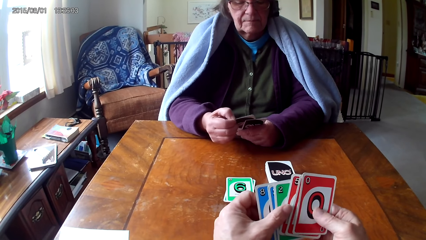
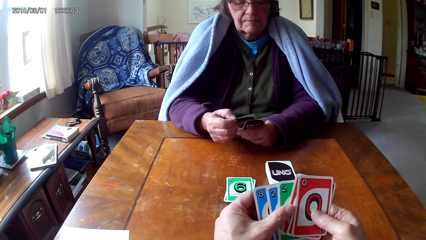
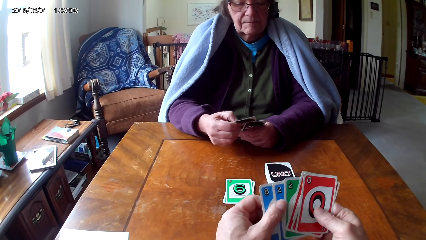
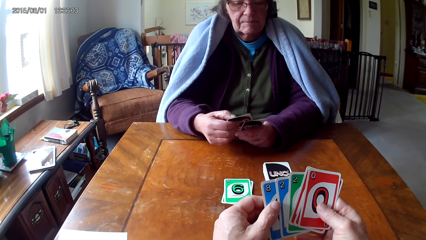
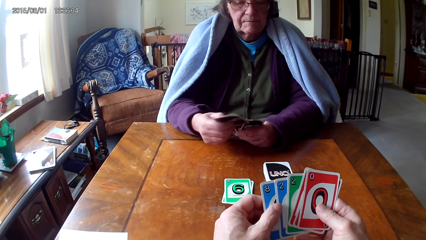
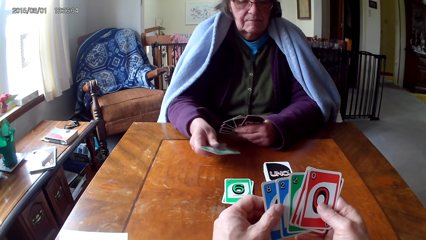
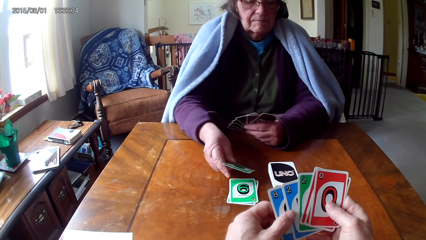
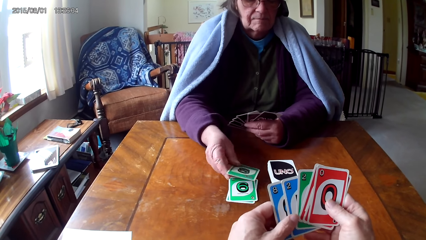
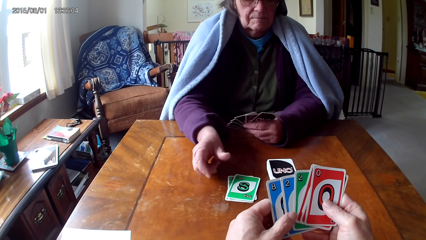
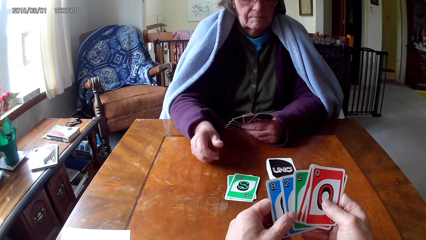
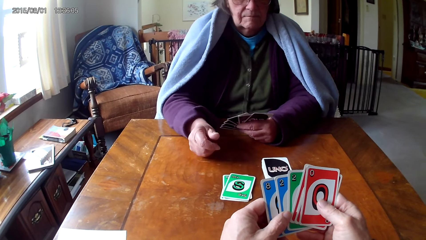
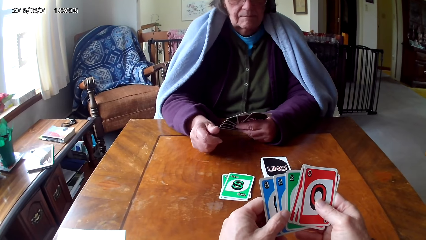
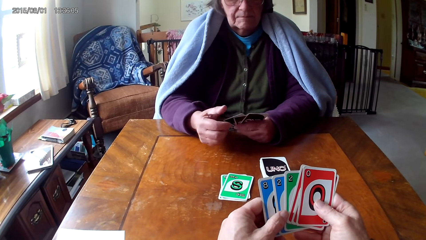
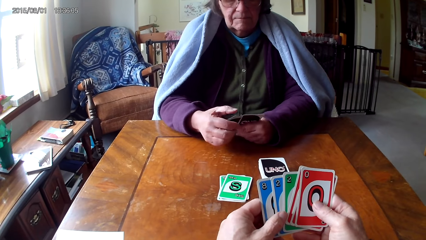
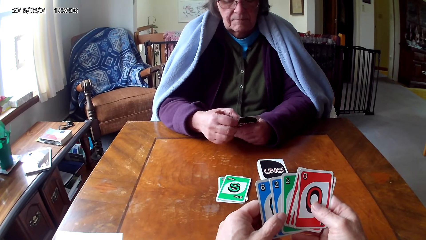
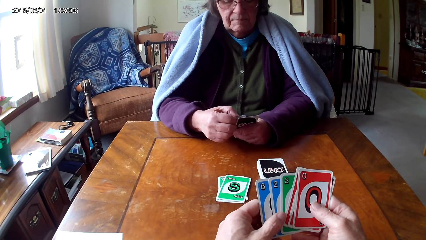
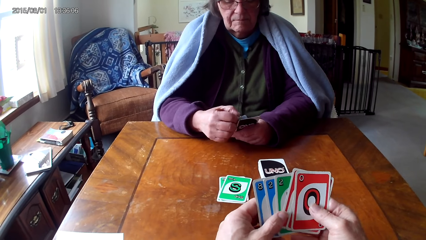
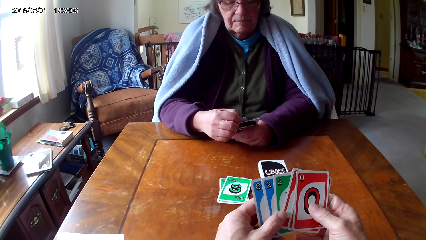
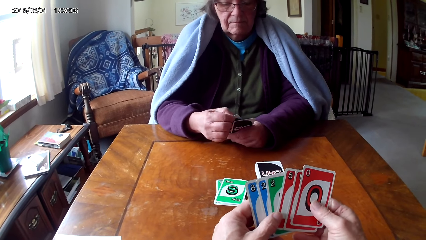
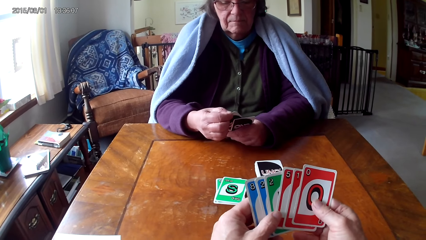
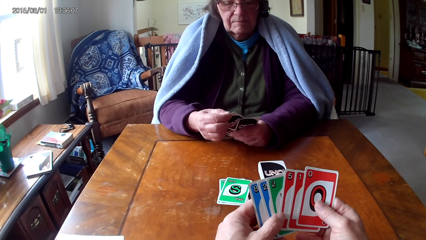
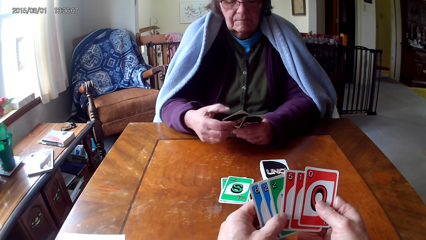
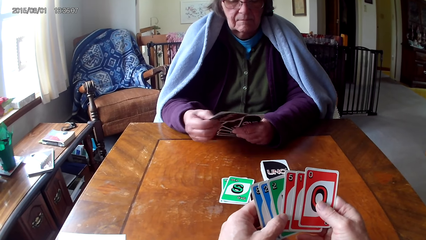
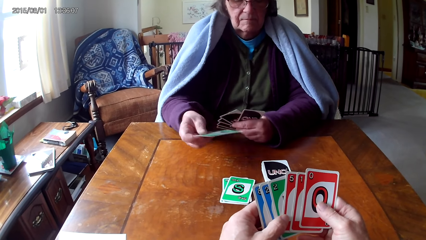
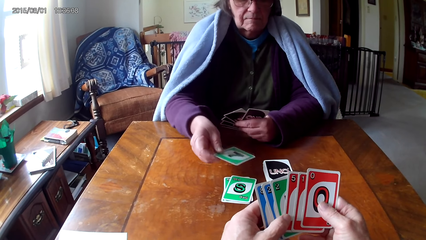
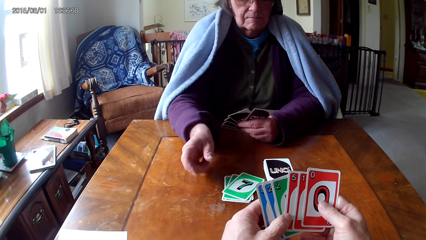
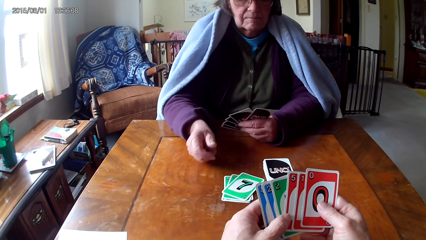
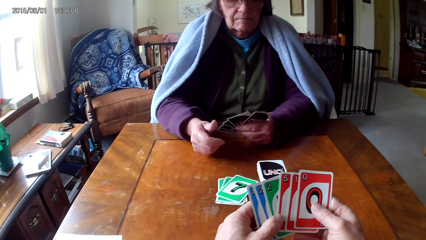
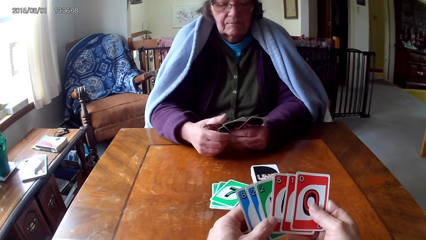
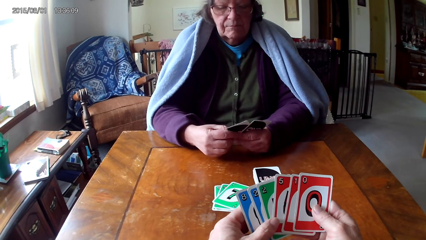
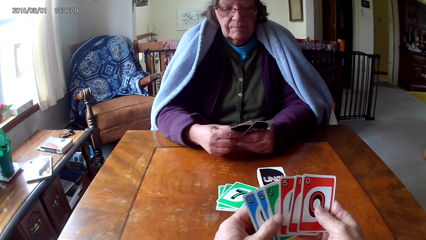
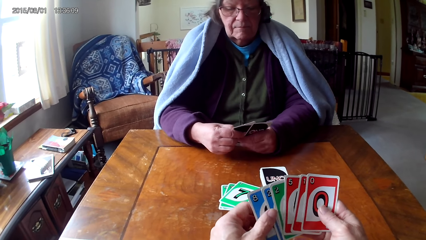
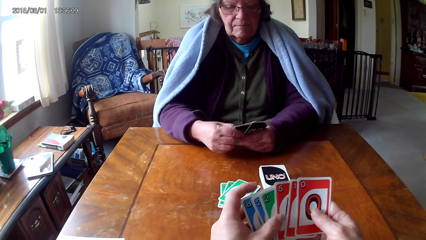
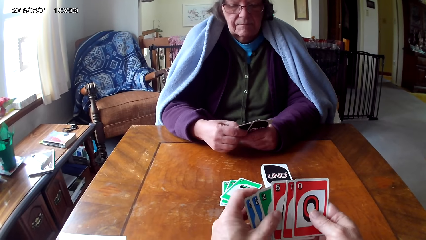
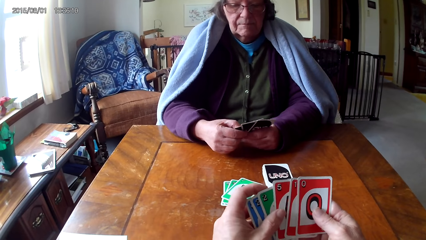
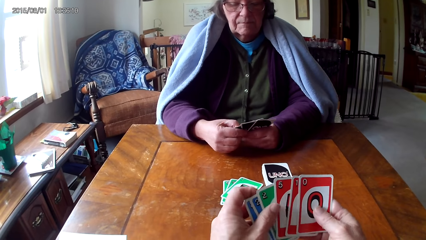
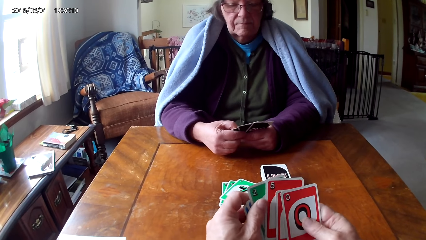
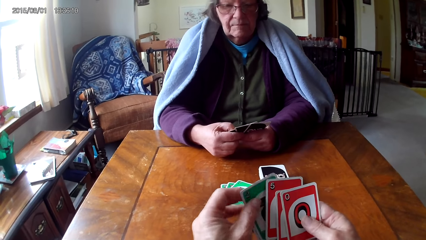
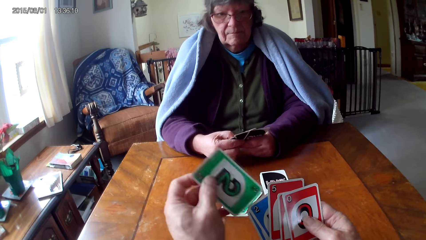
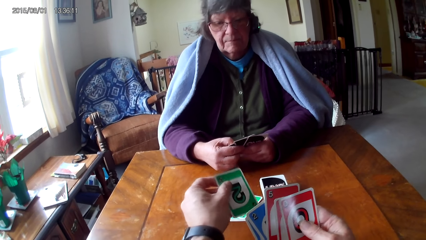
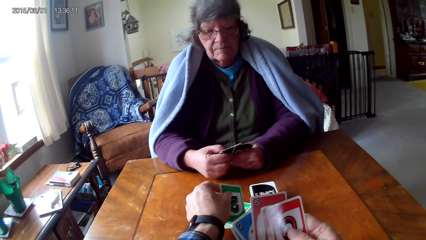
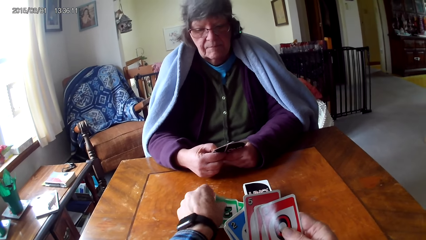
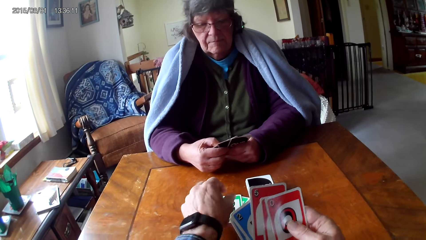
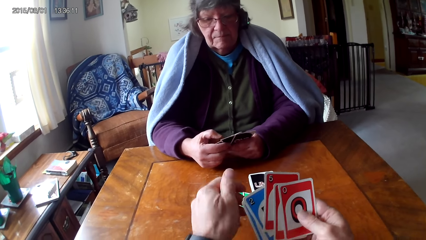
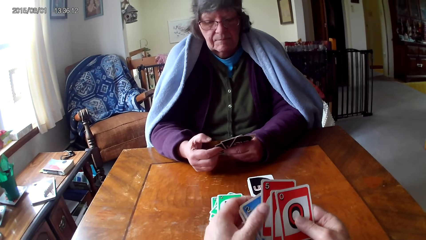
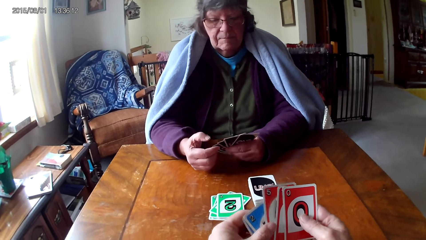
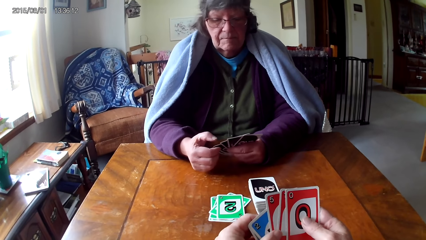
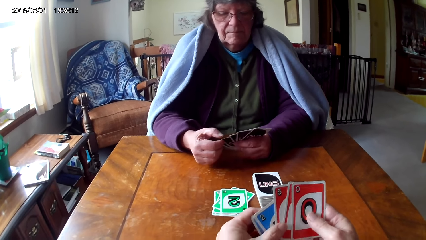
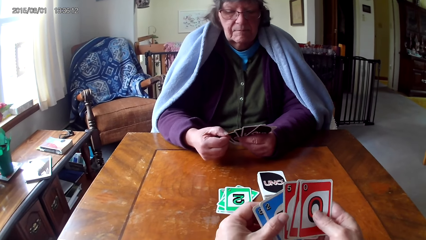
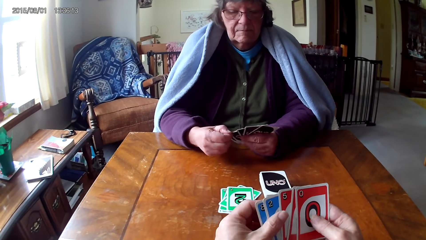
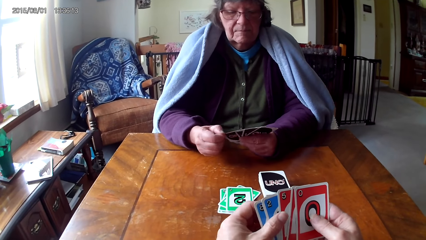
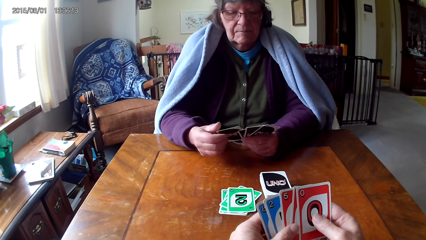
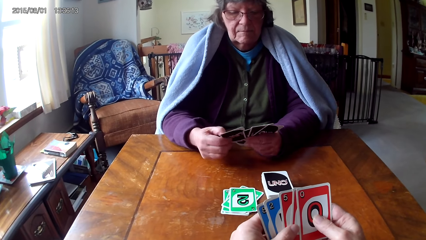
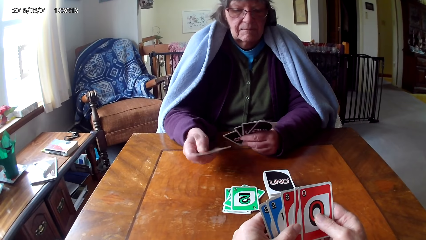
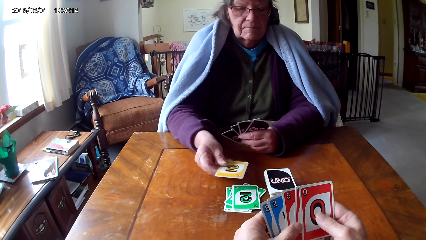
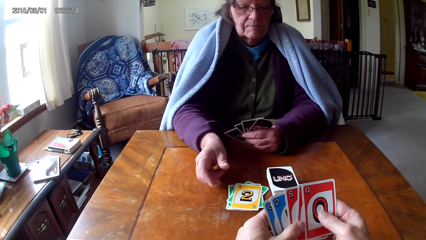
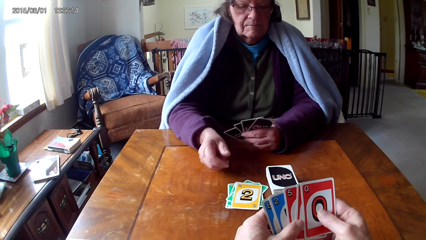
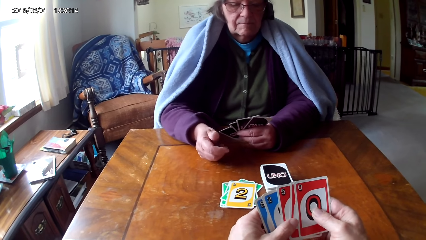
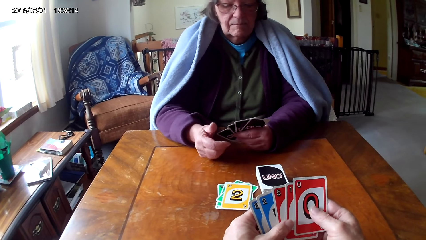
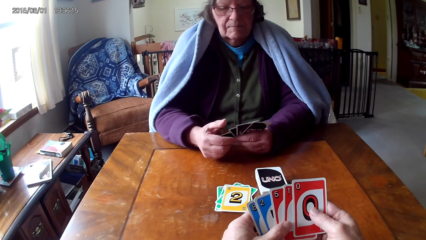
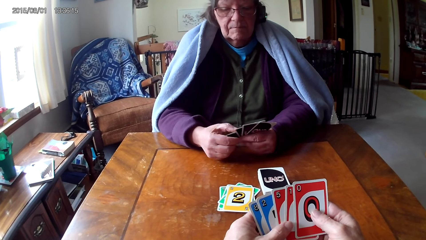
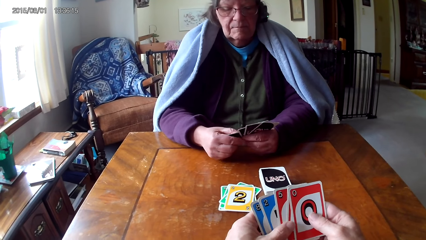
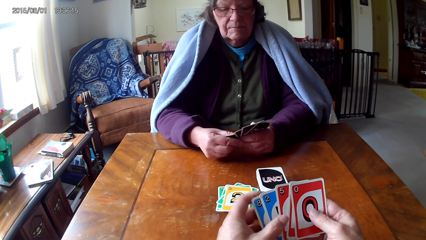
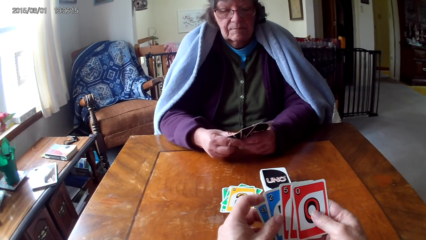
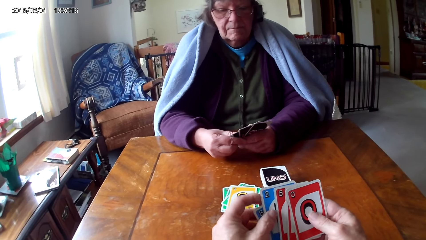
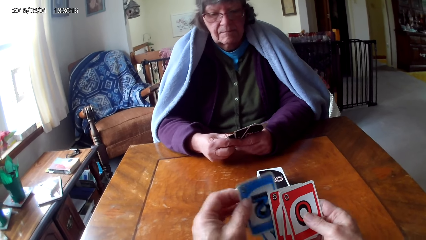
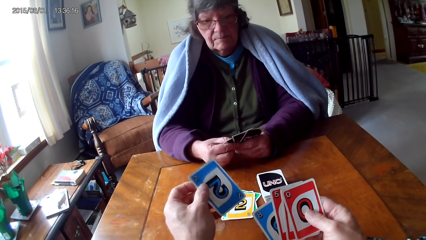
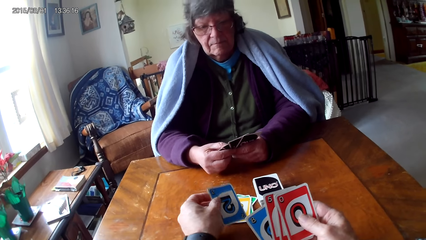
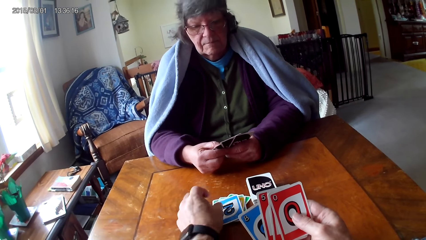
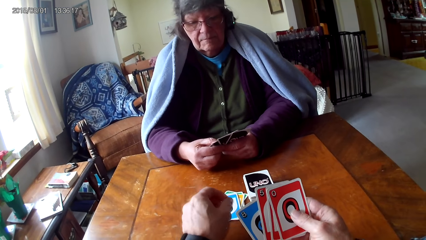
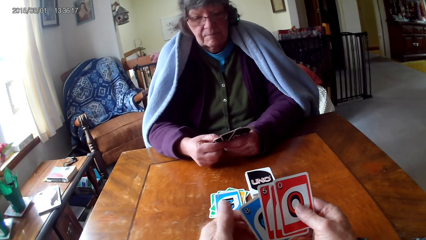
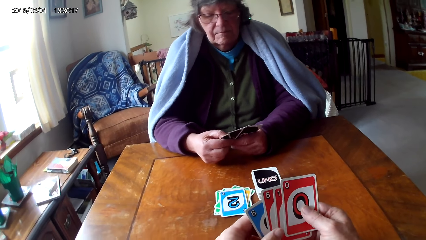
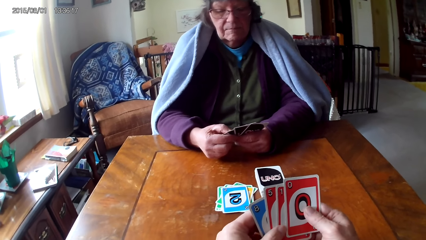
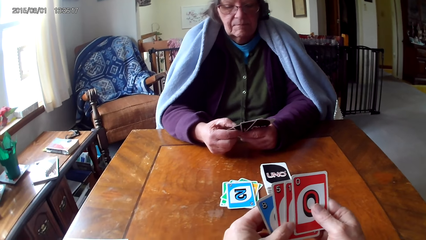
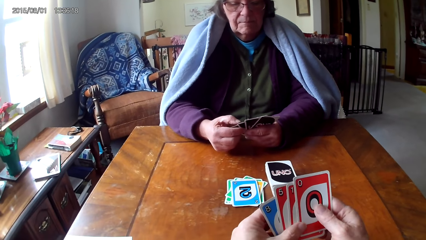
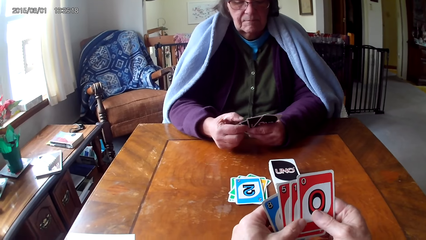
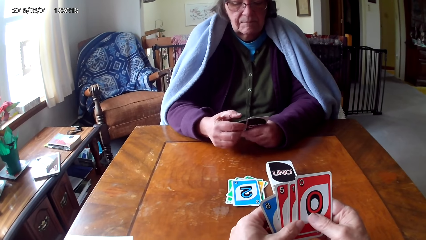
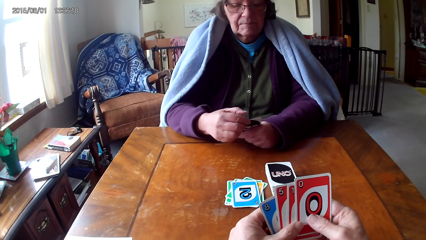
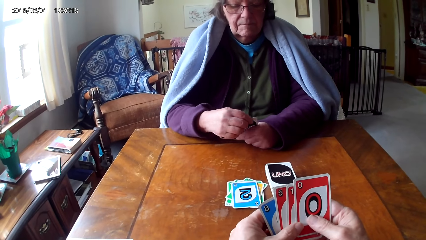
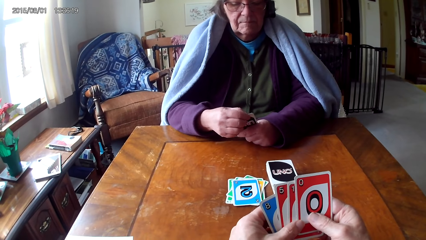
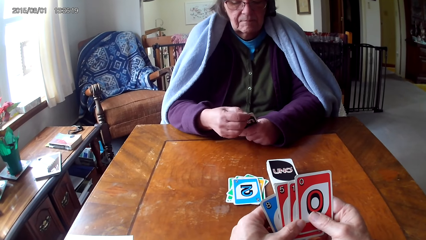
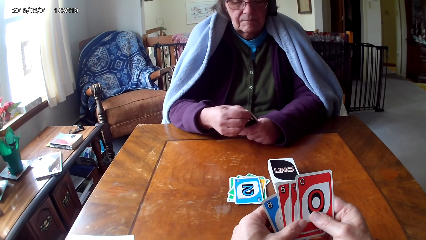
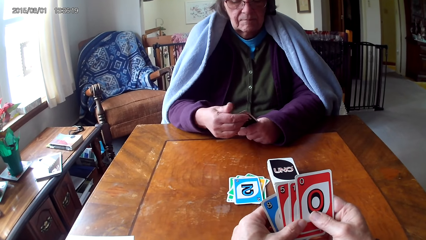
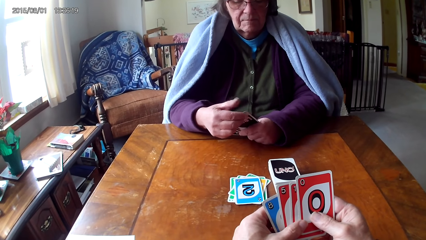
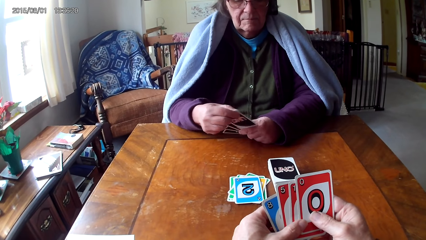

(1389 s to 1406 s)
A woman puts down a card on a table, picks a card from the other hand, and puts down a card on the table. The camera wearer picks a card from the other hand, puts down a card on the table, and holds cards with their hands. The woman picks a card from the other hand and puts down a card on the table. The camera wearer picks a card and puts down a card on the table.
